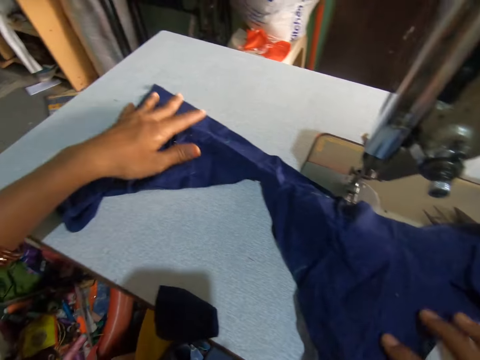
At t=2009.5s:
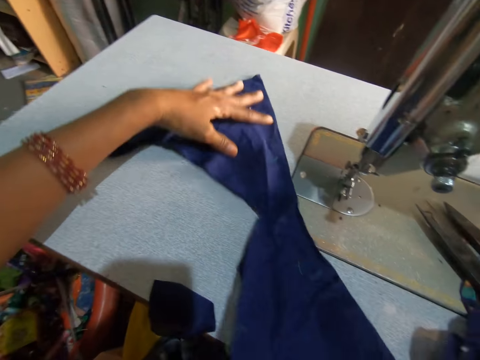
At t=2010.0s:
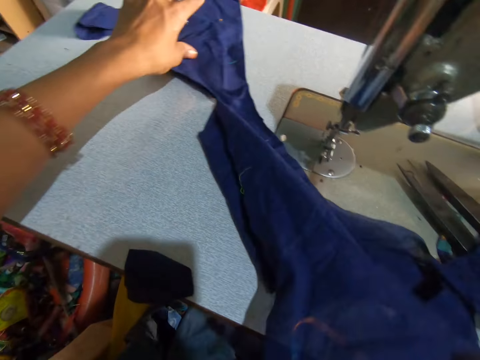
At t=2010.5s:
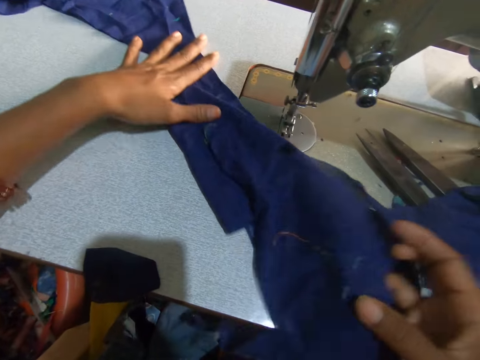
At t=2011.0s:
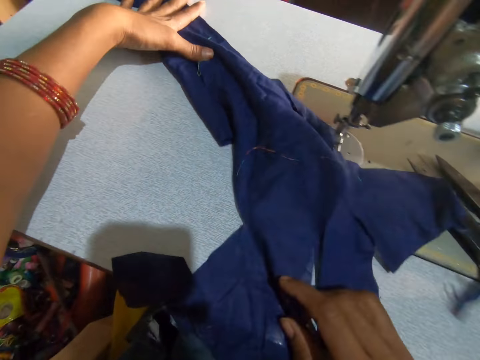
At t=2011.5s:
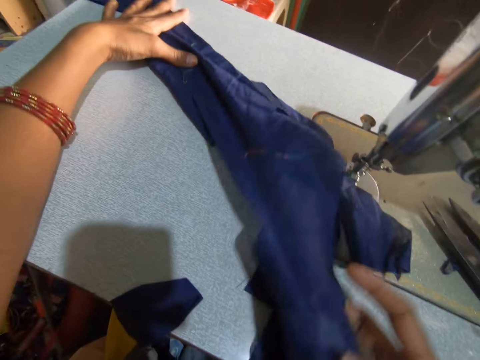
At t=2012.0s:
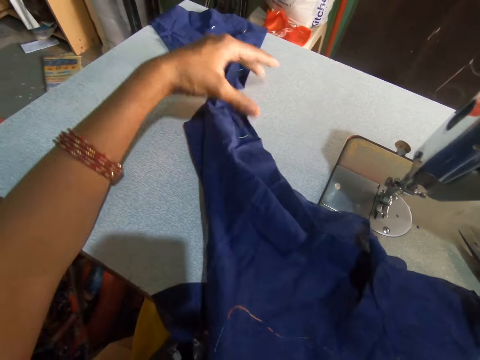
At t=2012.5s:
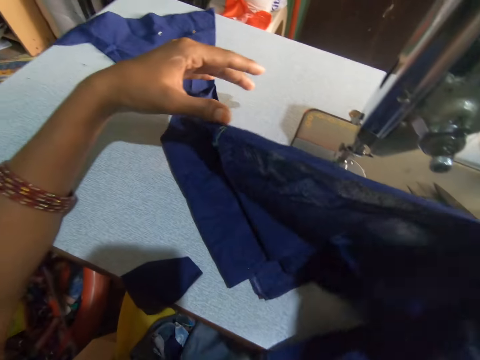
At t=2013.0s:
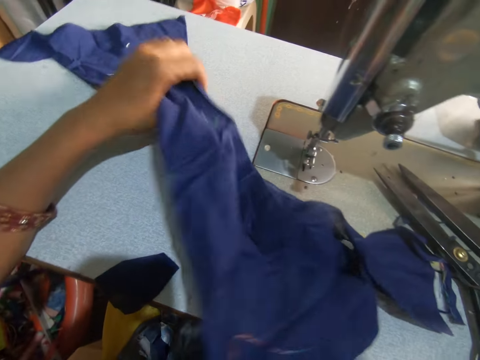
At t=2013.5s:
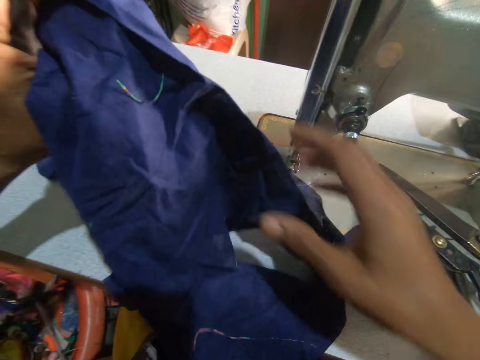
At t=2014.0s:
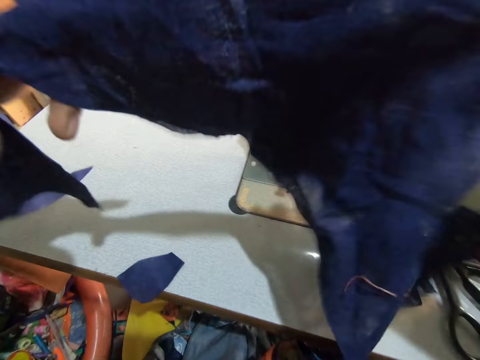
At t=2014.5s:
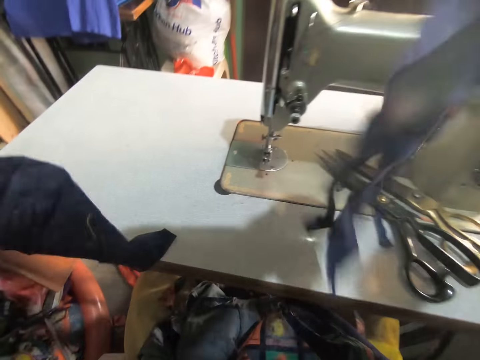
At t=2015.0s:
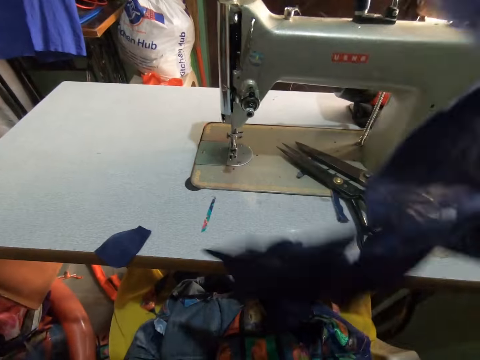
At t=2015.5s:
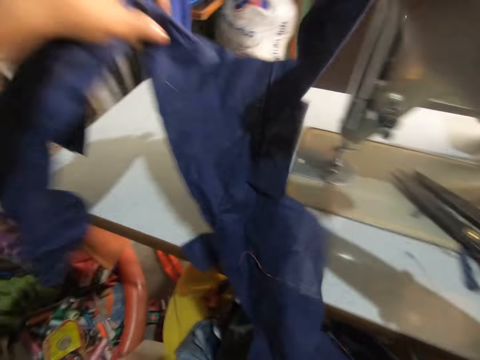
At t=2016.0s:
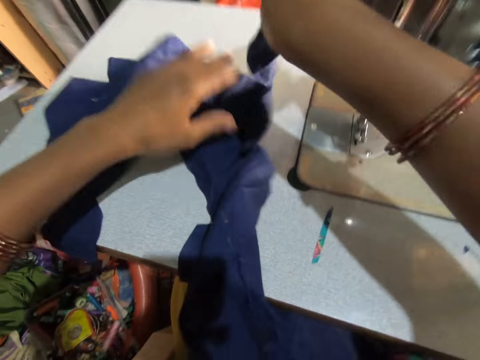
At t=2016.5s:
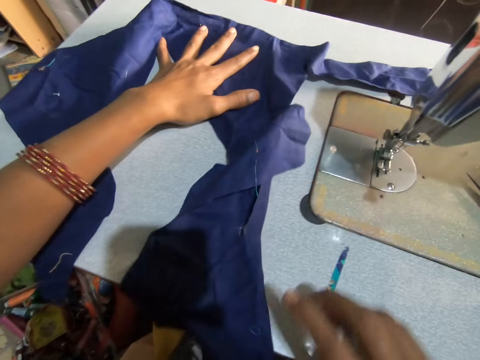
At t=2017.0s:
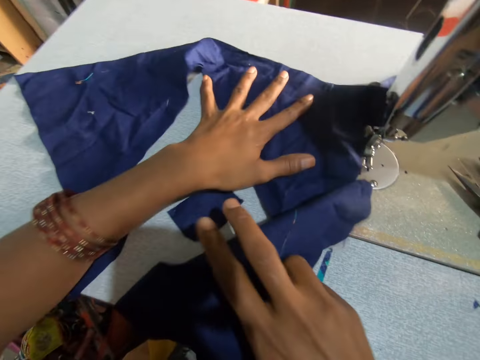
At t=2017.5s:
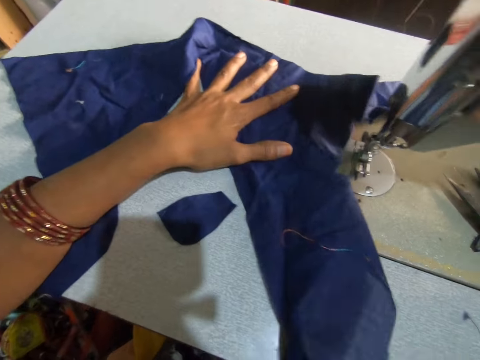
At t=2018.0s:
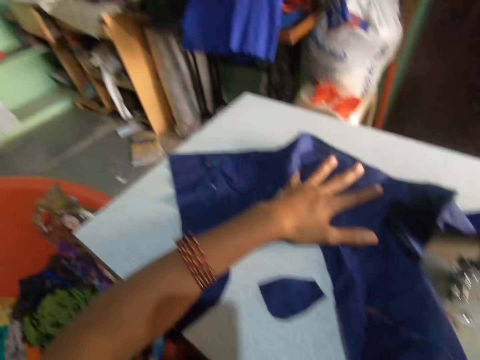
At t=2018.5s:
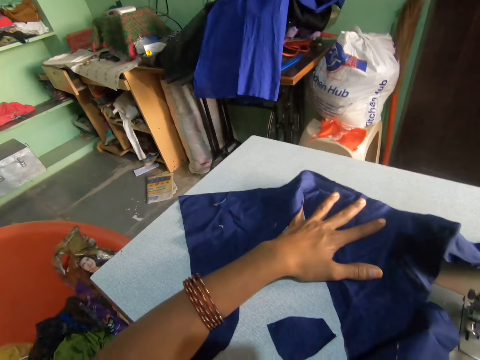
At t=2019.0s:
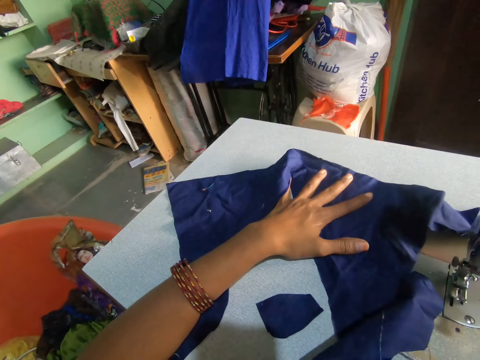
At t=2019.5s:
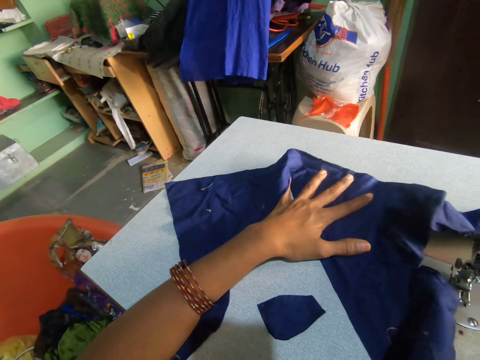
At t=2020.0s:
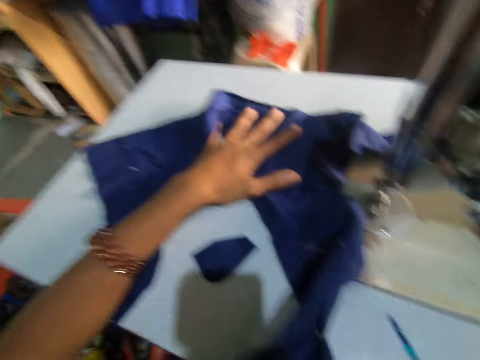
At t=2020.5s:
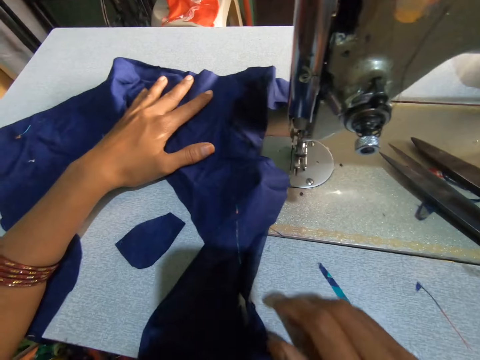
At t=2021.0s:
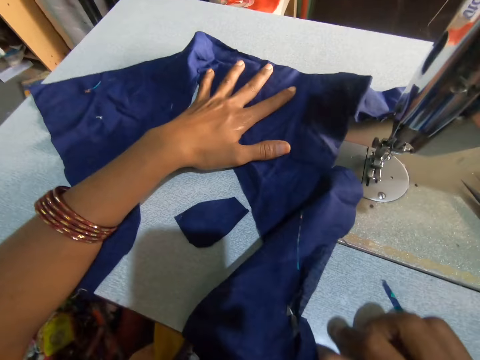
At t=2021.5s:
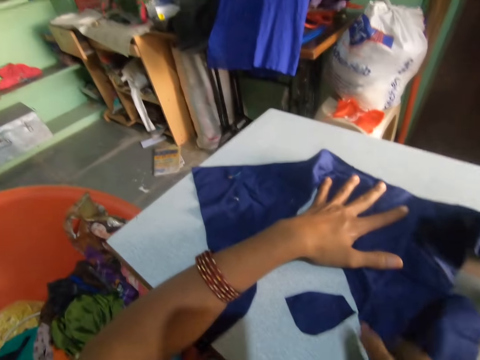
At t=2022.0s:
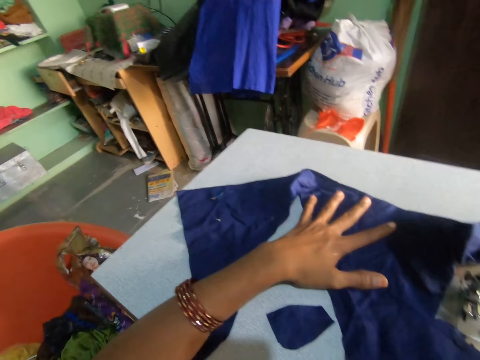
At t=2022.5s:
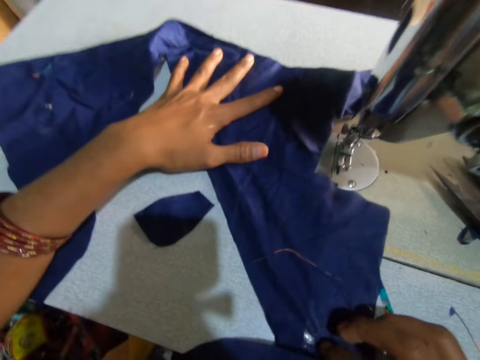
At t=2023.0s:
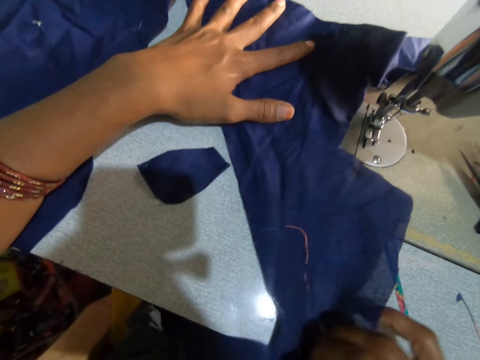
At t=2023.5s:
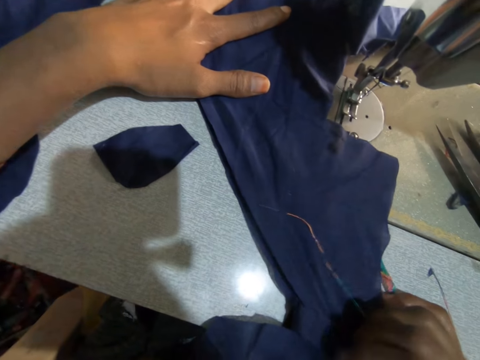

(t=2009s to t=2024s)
The camera wearer lifts the fabric. They place the fabric on the table. They move the fabric. They align the fabric.

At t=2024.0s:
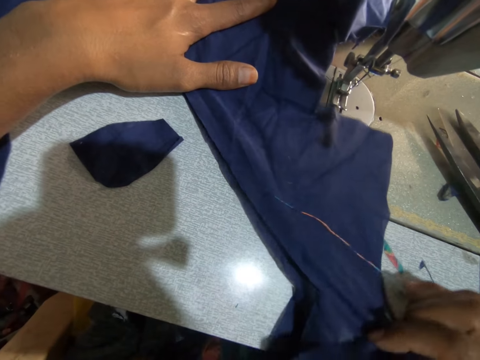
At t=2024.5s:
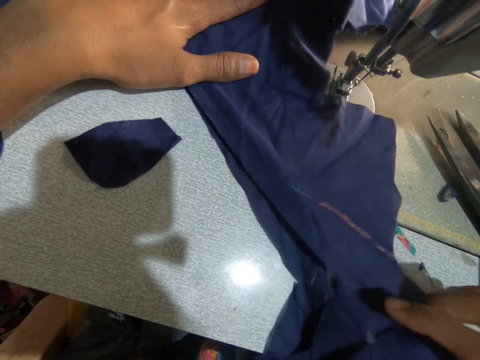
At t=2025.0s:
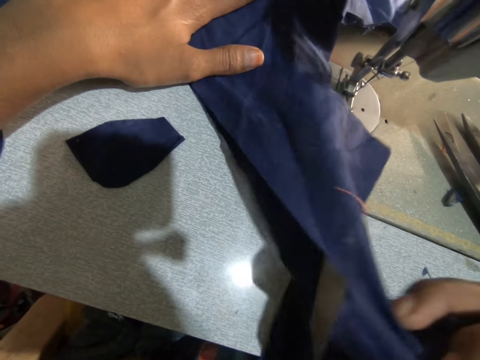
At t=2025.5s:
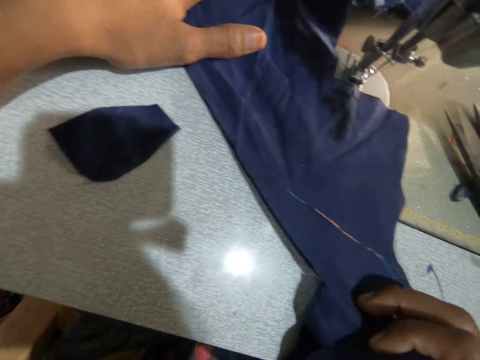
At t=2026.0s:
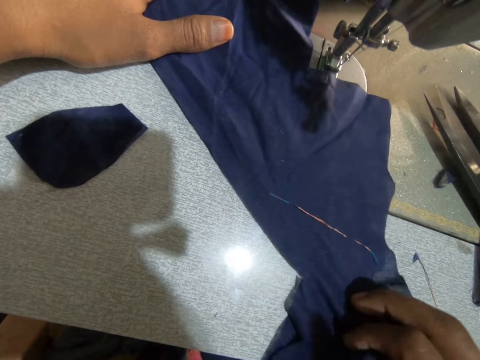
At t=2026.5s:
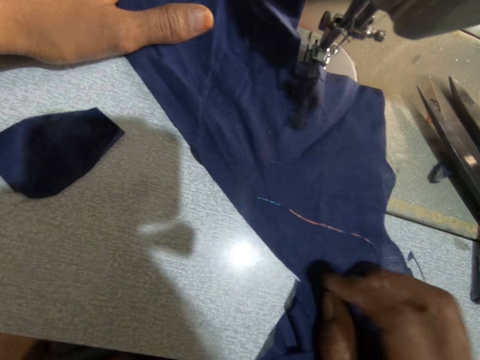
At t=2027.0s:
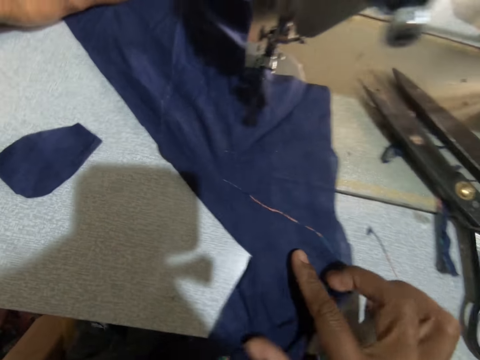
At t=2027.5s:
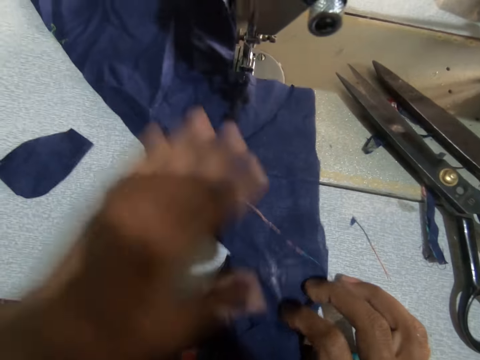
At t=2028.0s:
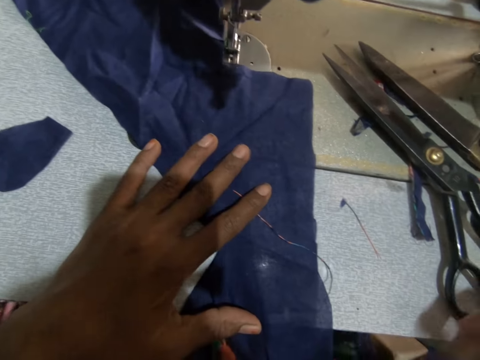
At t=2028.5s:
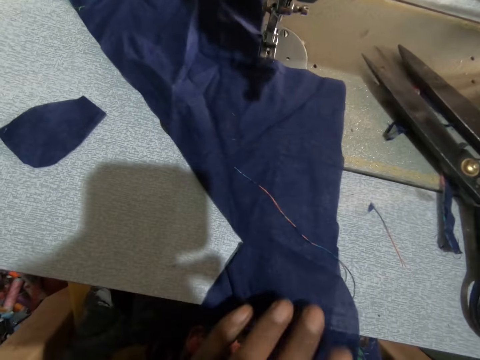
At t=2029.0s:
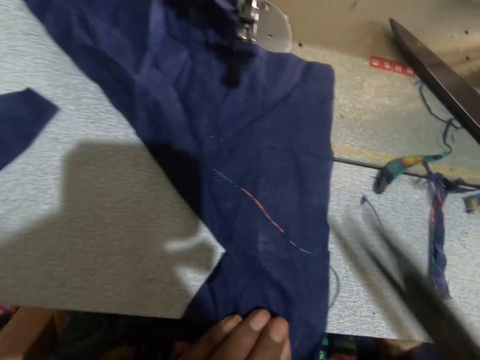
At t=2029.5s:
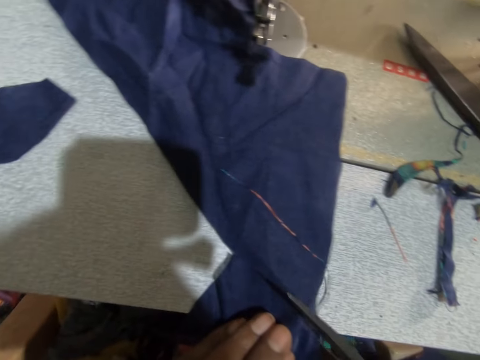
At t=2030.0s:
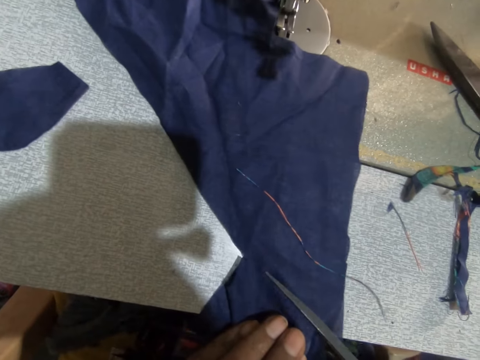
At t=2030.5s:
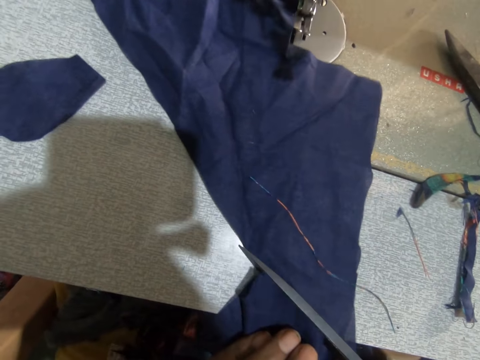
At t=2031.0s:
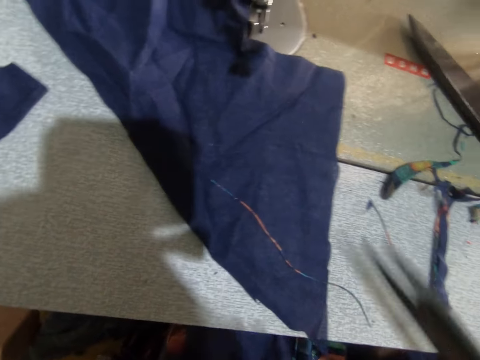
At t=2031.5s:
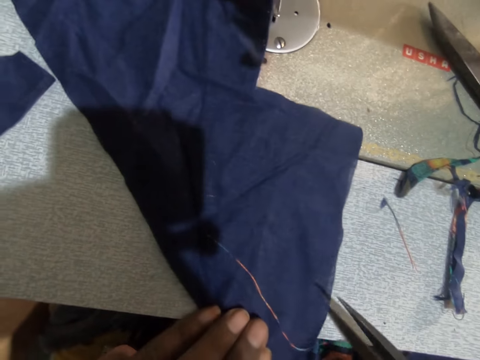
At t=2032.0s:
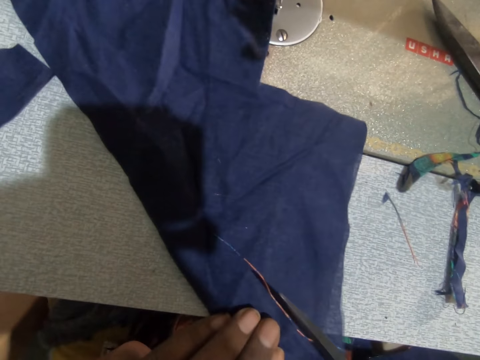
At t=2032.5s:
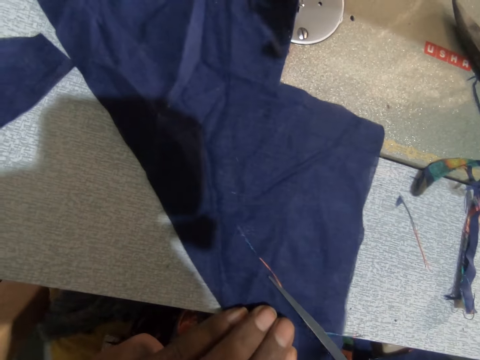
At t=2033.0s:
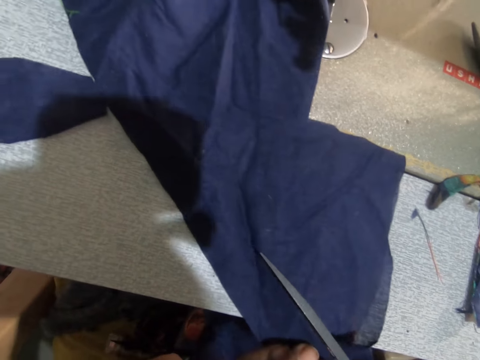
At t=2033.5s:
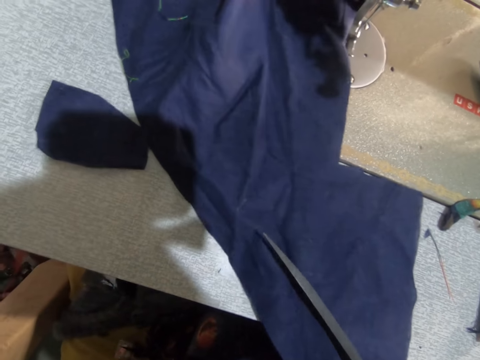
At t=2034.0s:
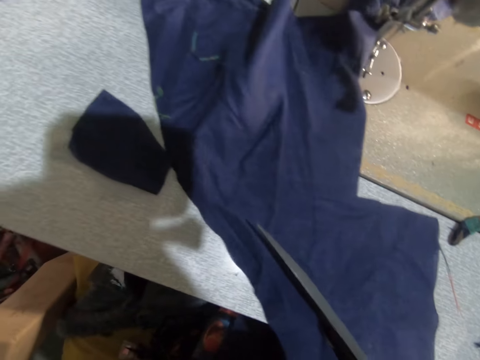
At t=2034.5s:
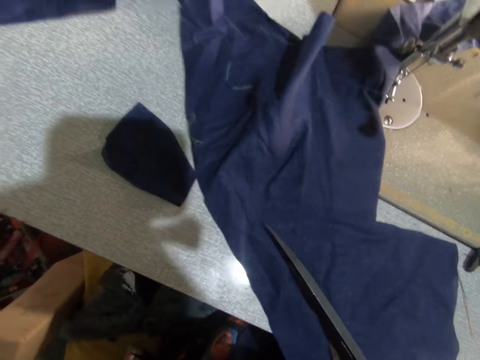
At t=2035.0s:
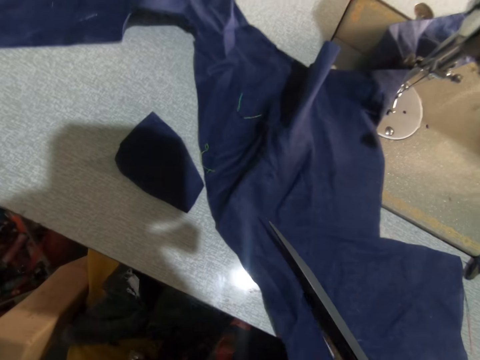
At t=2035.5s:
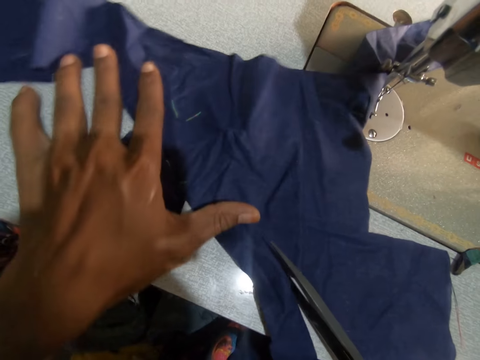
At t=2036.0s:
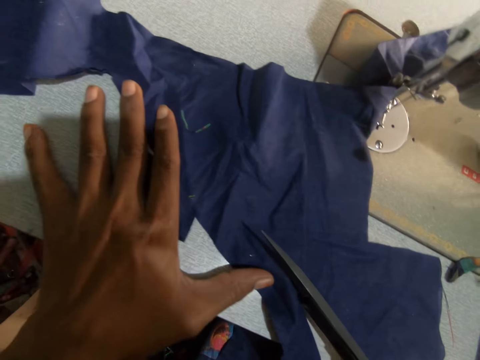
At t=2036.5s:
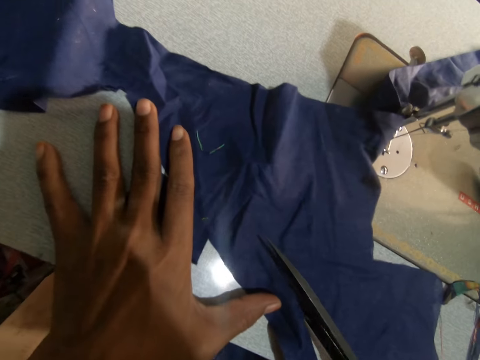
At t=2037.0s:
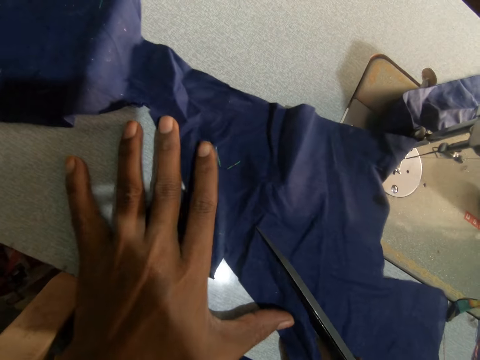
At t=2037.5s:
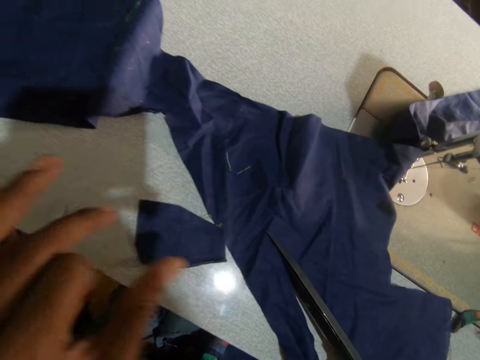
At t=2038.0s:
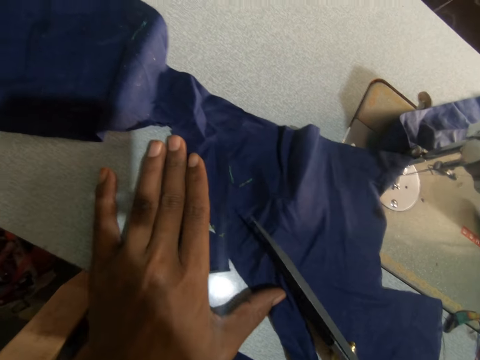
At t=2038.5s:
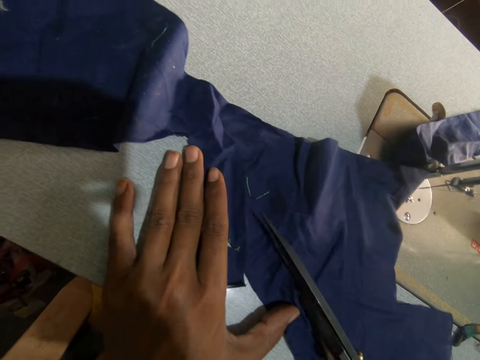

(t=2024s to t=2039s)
The camera wearer lifts the left hand. He places the left hand on the fabric. He picks up a sewing thread and drops the sewing thread. He picks up the scissors. He carries the scissors on the sewing machine table with his right hand. He cuts the fabric with the scissors. He drops the piece of fabric. He moves the fabric. He cuts the fabric with the scissors.
